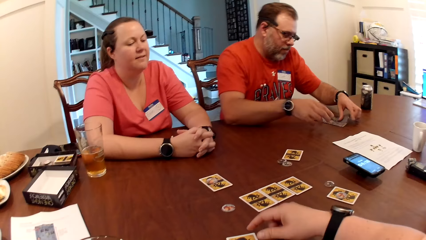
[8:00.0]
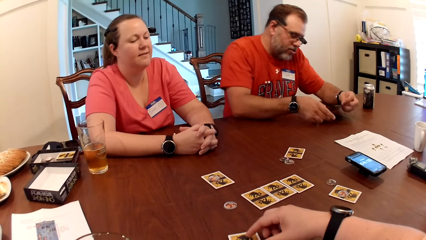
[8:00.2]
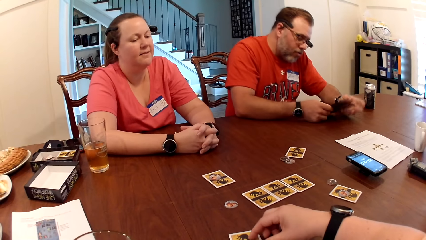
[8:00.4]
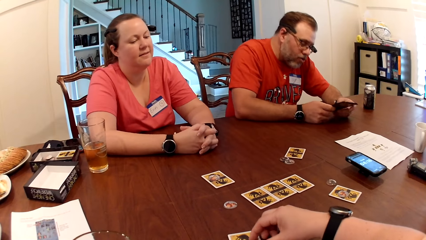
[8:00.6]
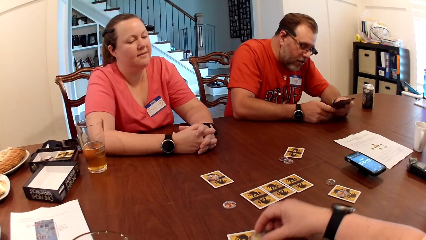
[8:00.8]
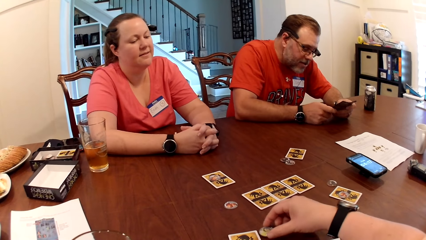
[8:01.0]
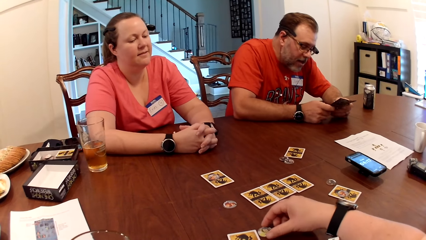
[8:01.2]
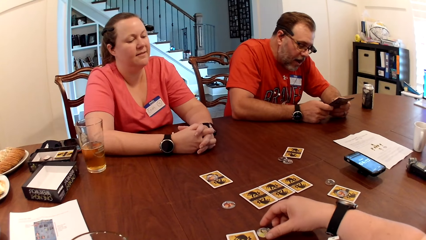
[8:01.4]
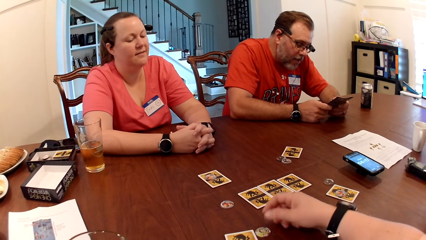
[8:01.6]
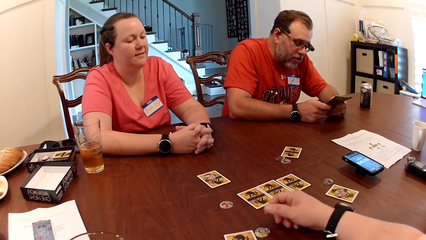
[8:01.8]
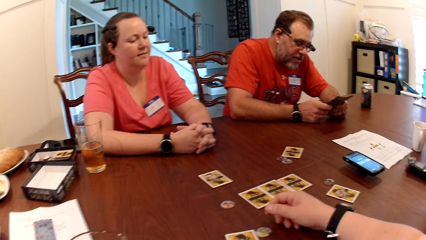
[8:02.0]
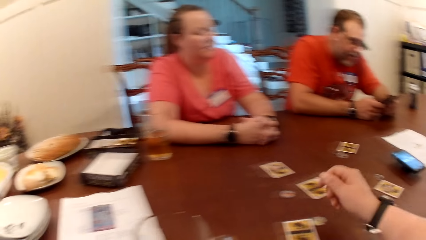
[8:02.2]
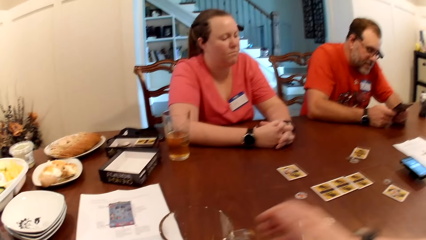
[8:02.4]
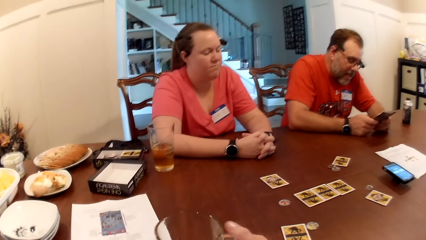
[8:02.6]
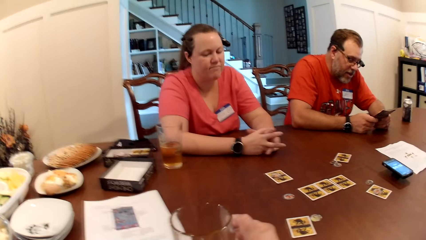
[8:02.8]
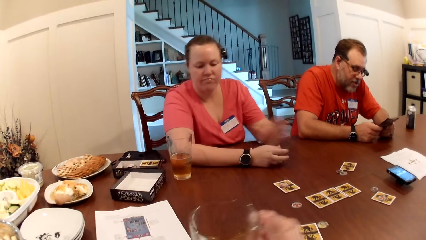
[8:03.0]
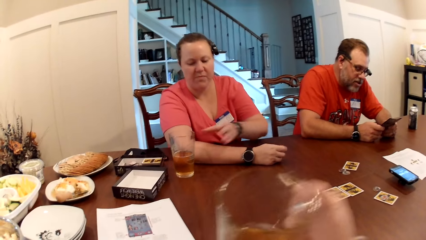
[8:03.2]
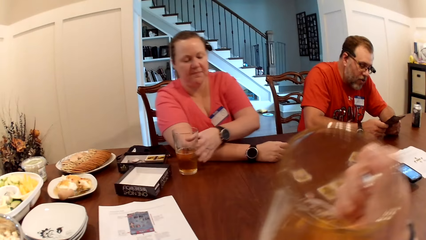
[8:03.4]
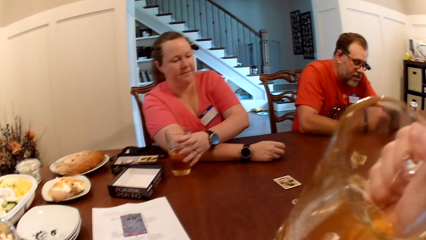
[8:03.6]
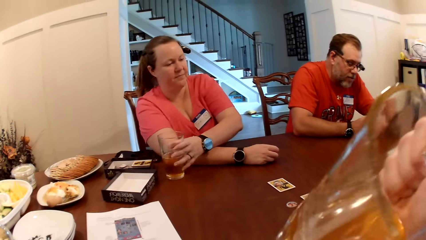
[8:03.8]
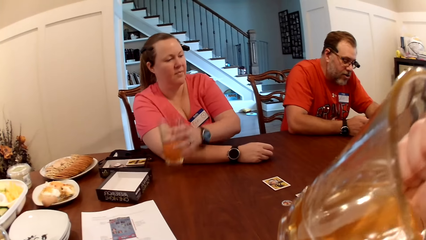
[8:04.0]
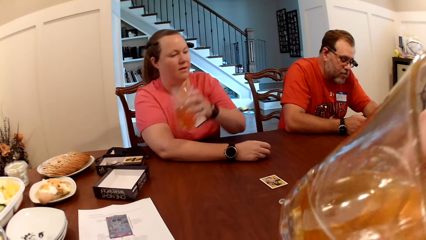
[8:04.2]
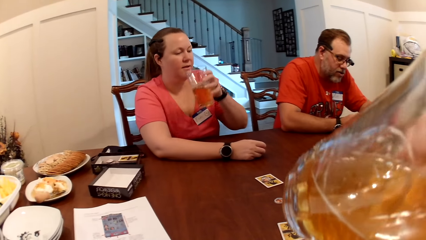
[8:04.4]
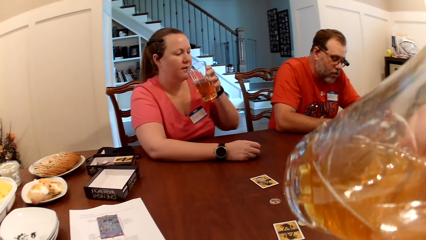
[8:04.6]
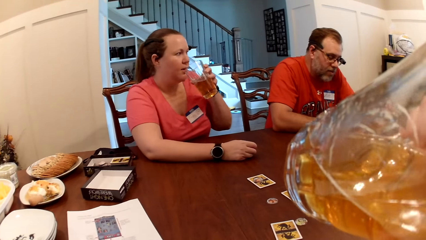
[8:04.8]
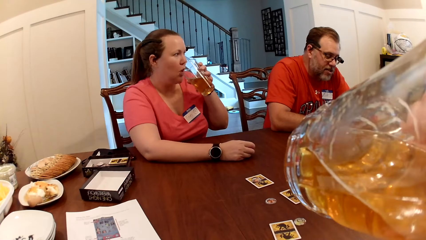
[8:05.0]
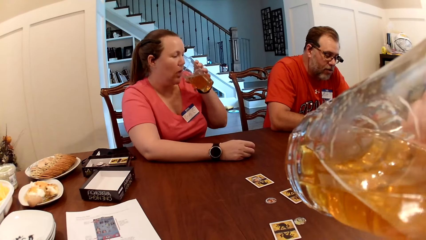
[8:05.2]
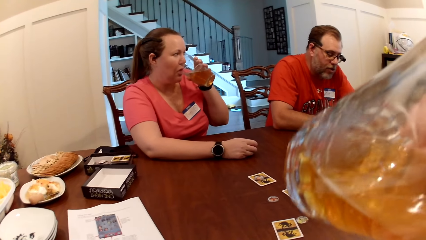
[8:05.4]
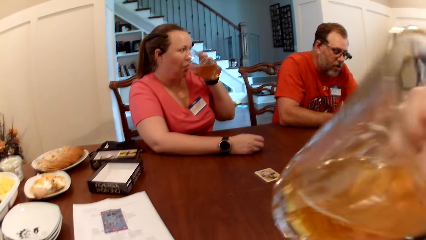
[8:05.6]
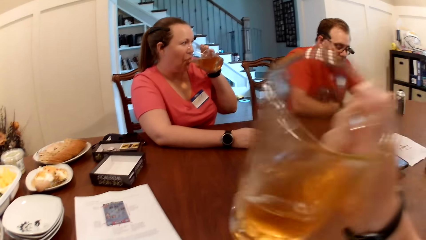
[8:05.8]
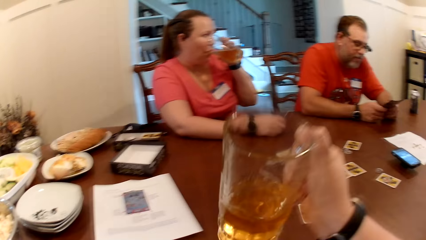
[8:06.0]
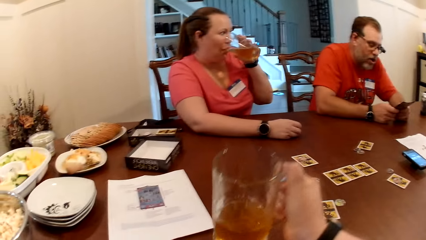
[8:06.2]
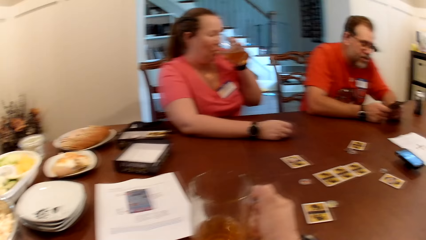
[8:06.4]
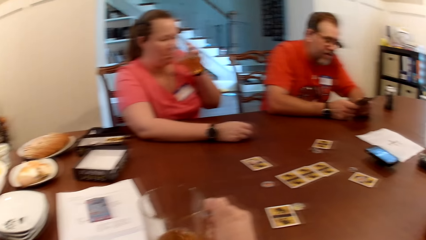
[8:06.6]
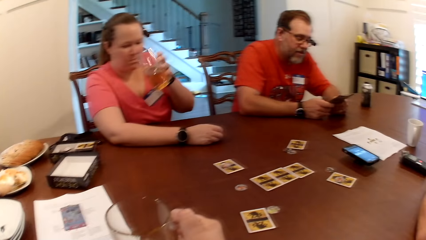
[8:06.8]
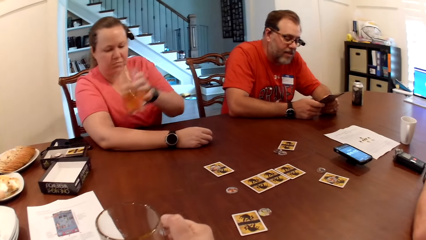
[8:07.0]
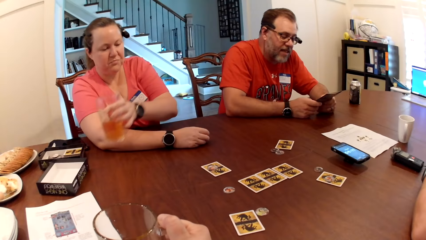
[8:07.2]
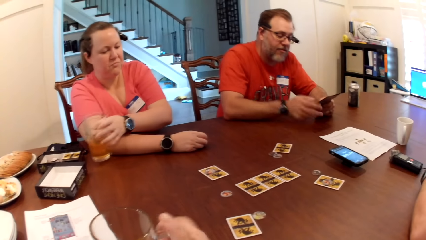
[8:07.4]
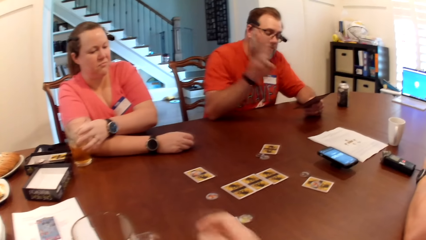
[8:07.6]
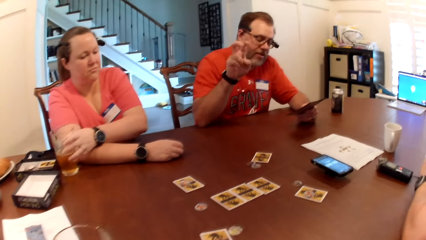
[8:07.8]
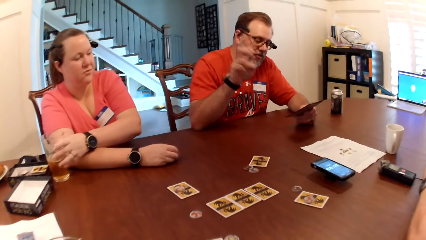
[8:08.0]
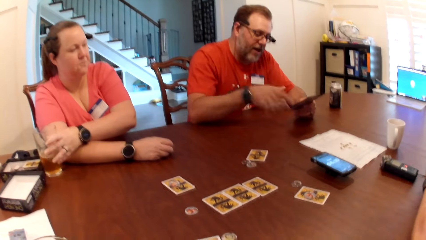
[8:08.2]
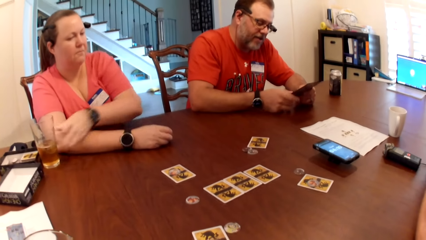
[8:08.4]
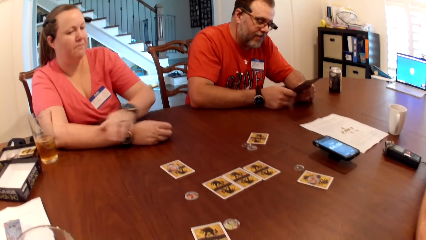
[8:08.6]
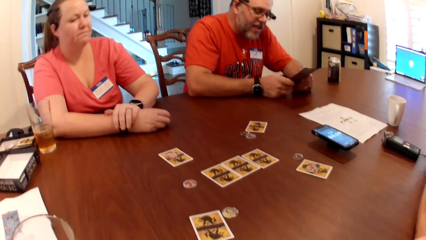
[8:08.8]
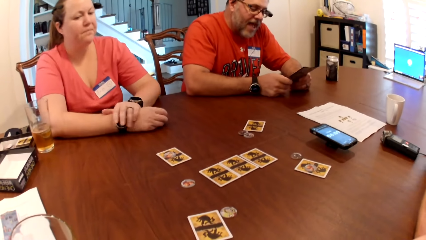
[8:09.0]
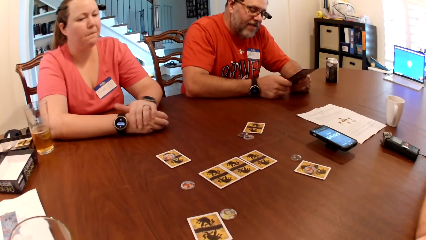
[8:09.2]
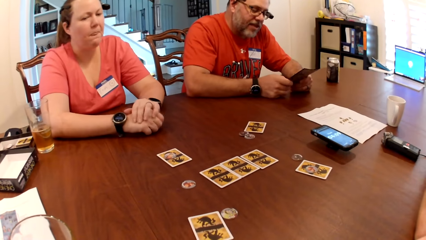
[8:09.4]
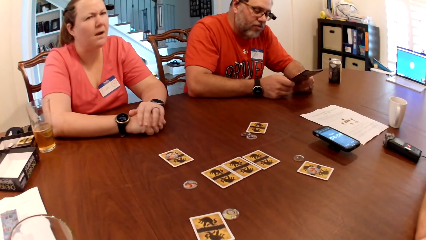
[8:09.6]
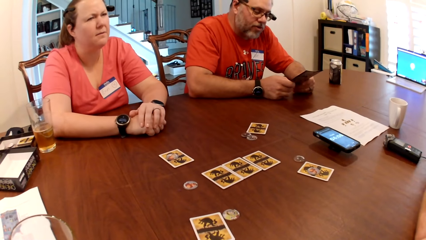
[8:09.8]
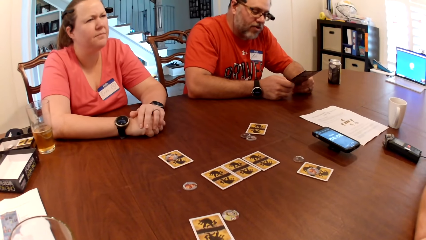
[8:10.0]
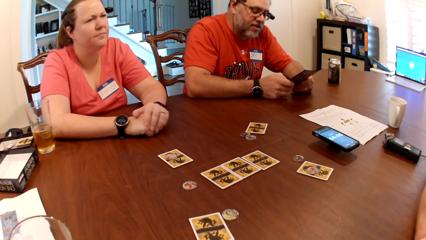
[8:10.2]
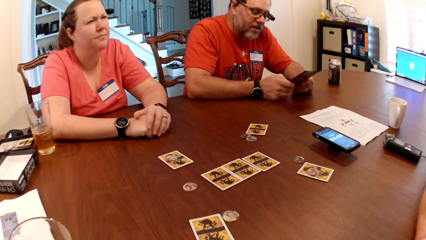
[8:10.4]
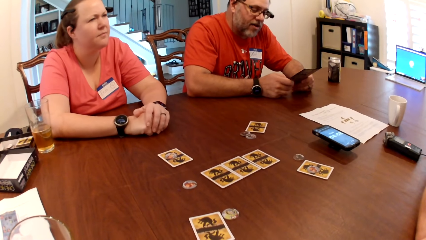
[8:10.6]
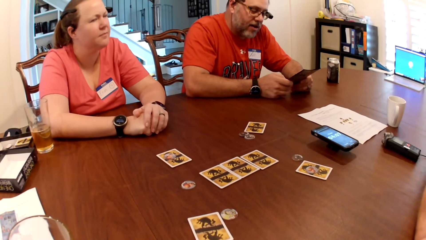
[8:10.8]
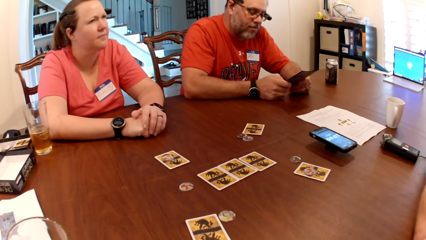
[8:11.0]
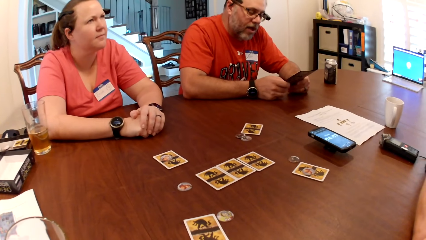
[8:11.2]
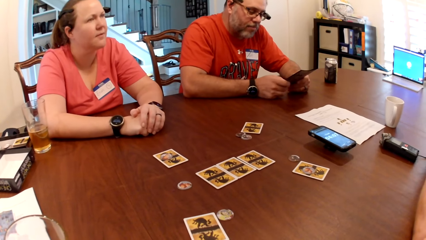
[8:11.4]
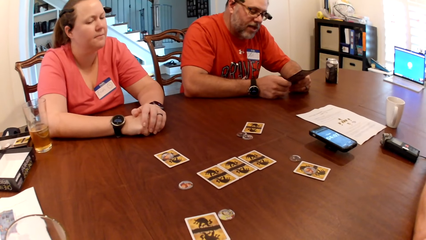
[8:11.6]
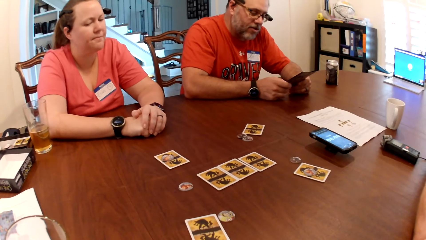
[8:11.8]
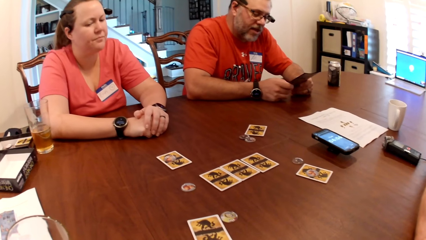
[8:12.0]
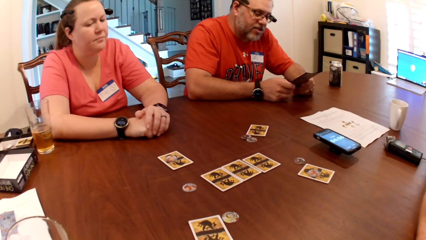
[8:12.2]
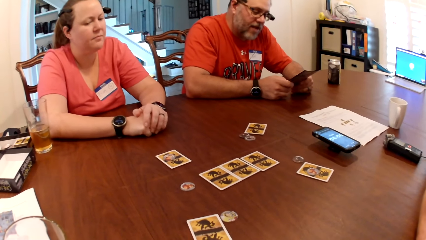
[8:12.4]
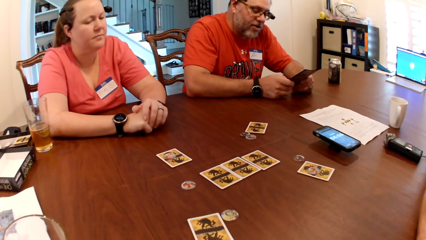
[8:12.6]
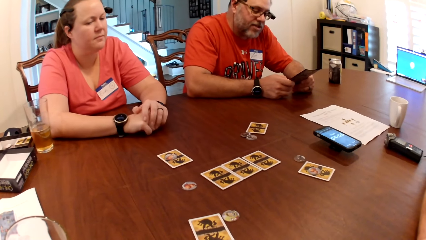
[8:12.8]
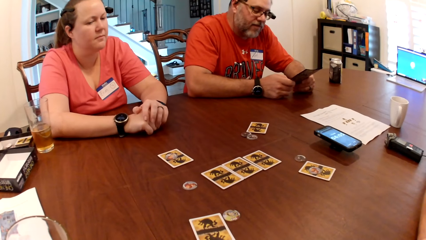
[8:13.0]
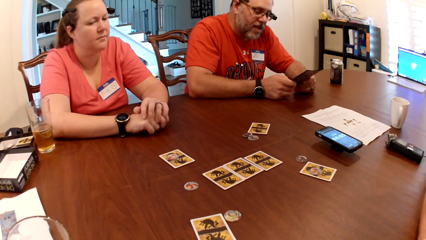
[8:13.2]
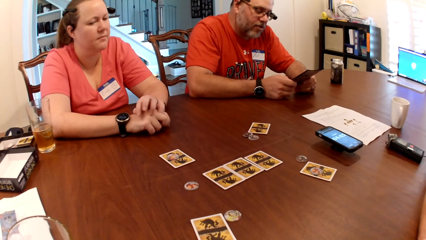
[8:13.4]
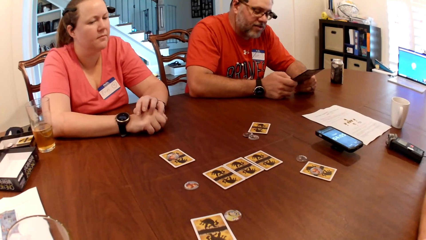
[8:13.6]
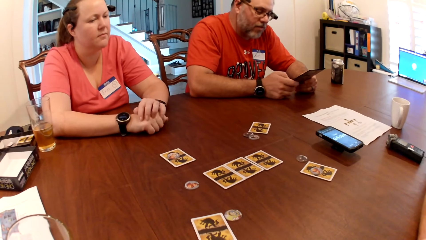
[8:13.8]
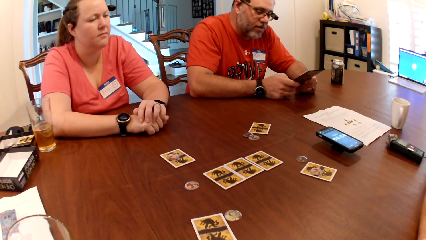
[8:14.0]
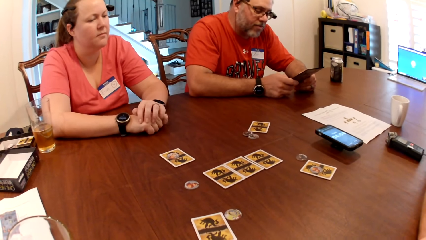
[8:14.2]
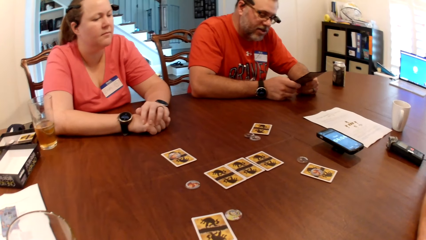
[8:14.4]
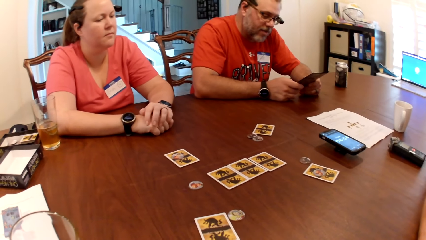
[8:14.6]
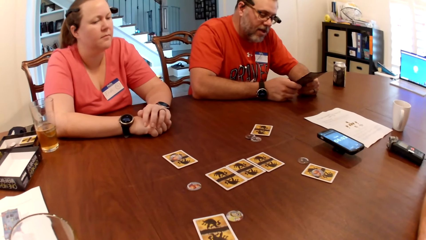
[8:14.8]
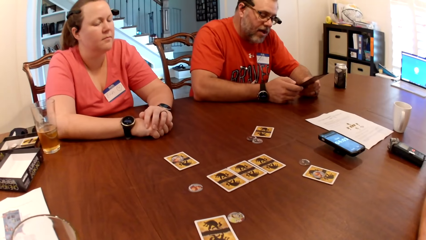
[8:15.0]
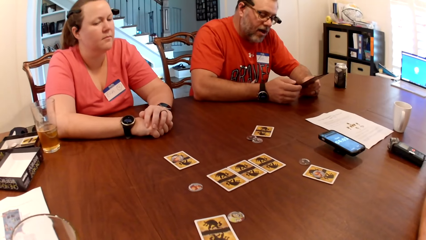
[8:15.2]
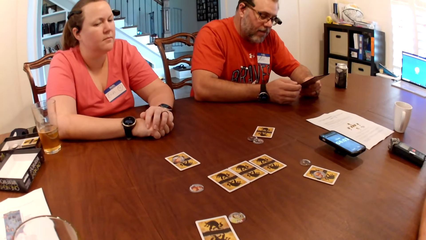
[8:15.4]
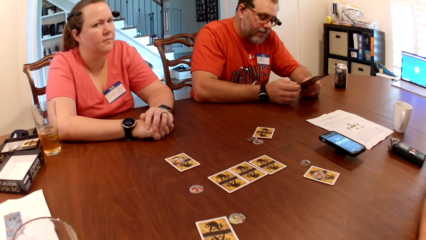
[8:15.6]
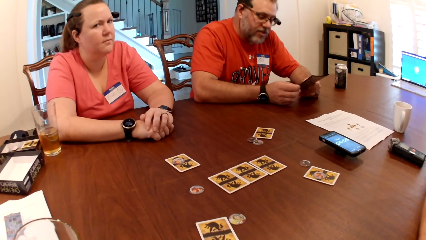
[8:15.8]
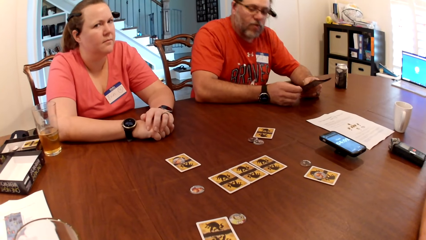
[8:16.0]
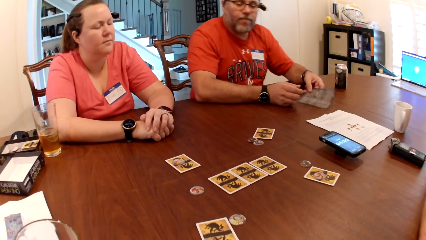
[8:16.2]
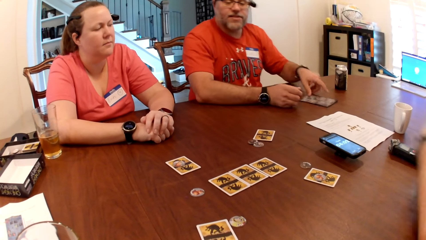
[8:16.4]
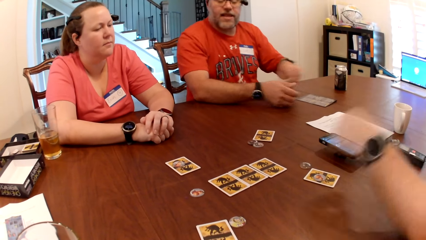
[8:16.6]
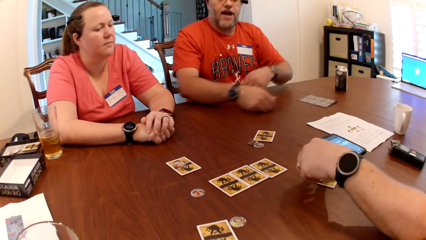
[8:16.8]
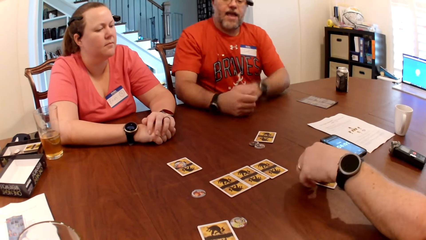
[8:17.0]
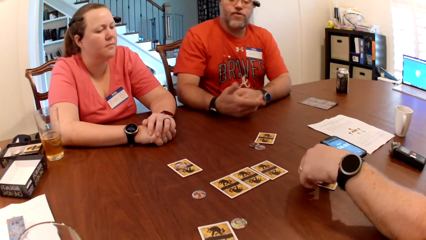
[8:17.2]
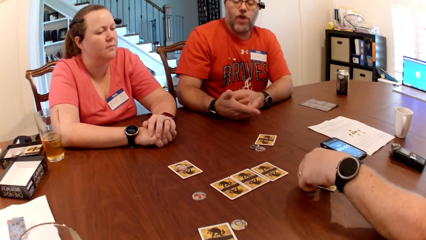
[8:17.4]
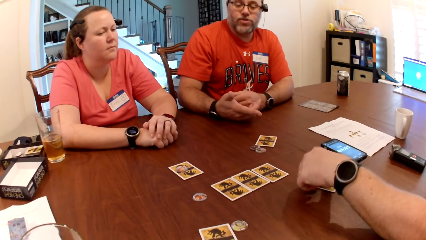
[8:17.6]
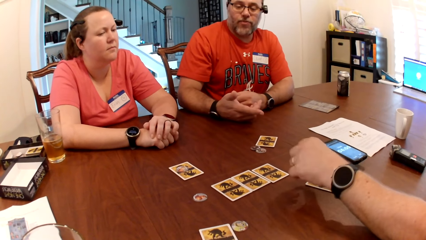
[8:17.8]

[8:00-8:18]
A man picks up the game manual from the table with both hands. The camera wearer picks up a poker chip from the card on the table with her right hand. She drops the poker chip on the table with her right hand. The man reads the game manual in both hands. The camera wearer picks up a glass of juice or soda from the table with her right hand. A woman picks up the glass of juice from the table with her left hand. The camera wearer drinks from the glass of juice in her right hand. The woman drinks from the glass of juice in her left hand. The camera wearer drops the glass of juice on the table with her right hand. The woman drops the glass of juice on the table with her left hand. The camera wearer removes the hand from the glass. The man reads the page of the magazine or game manual. He drops the game manual on the table with his left hand. Another man picks up the poker chip from the card on the table with his left hand. The first man flaps the hand.
